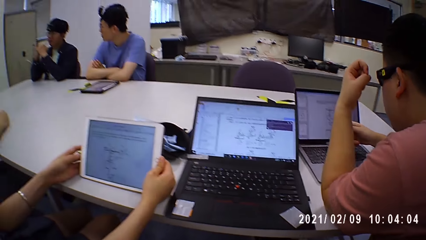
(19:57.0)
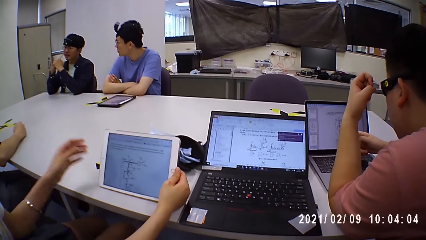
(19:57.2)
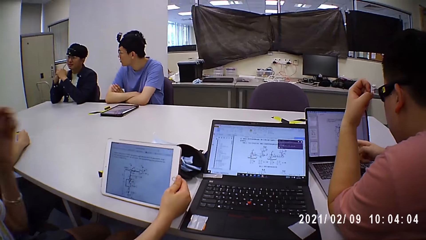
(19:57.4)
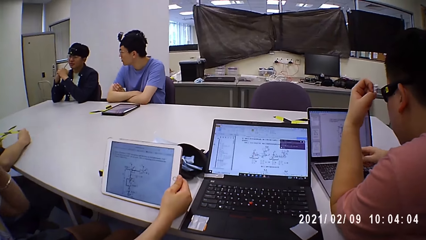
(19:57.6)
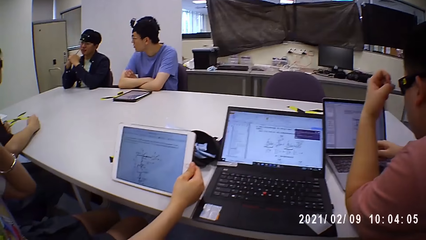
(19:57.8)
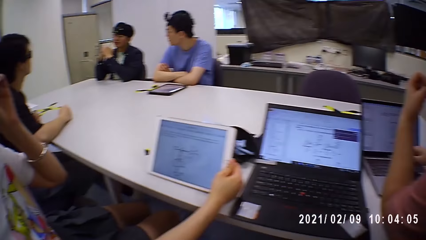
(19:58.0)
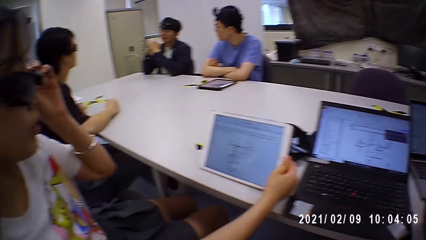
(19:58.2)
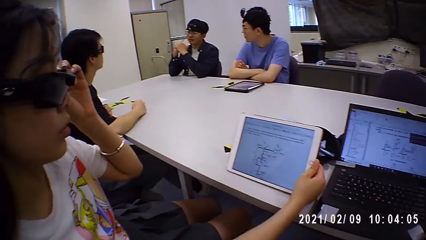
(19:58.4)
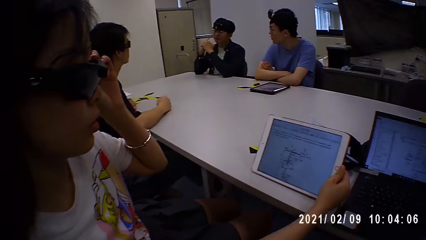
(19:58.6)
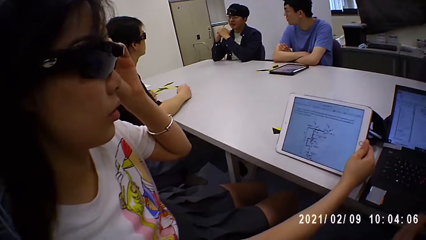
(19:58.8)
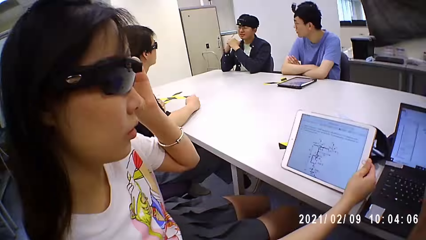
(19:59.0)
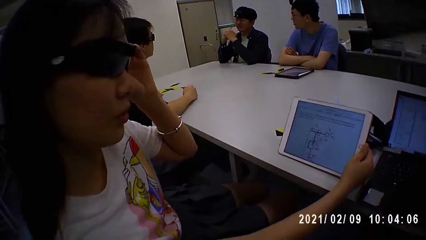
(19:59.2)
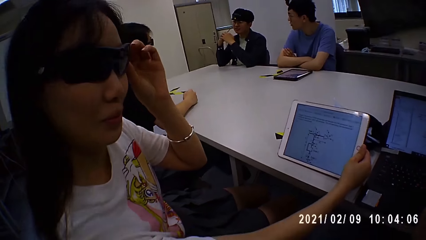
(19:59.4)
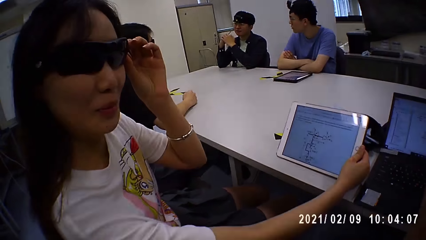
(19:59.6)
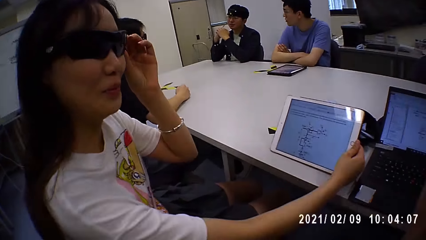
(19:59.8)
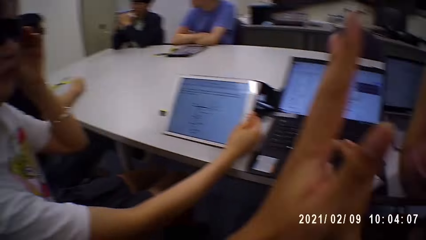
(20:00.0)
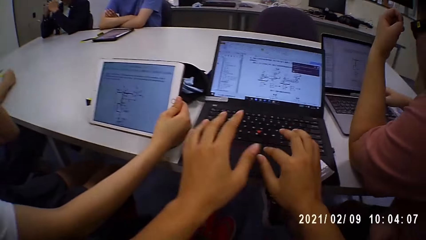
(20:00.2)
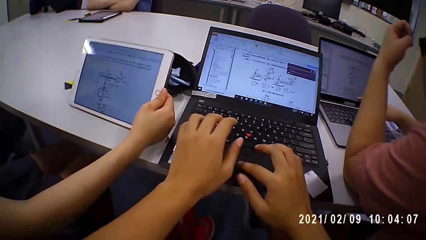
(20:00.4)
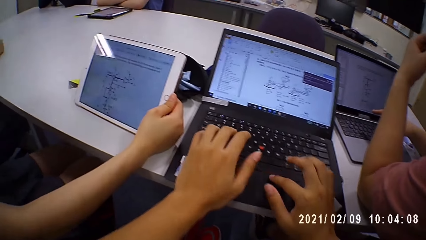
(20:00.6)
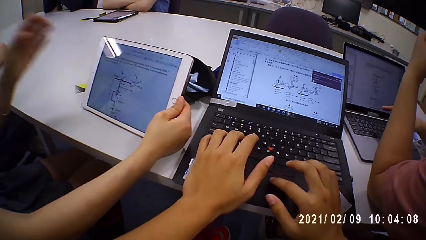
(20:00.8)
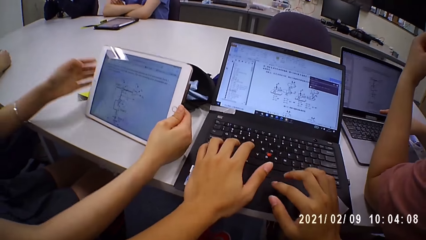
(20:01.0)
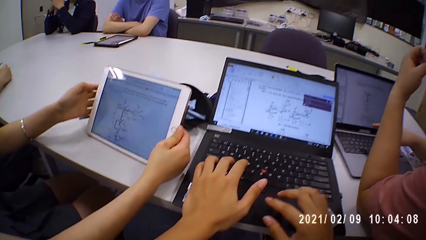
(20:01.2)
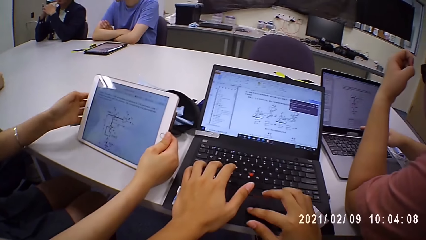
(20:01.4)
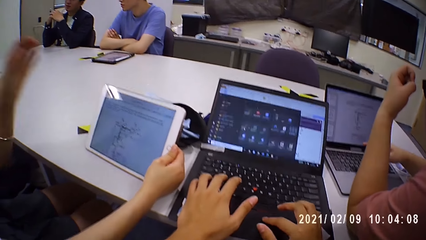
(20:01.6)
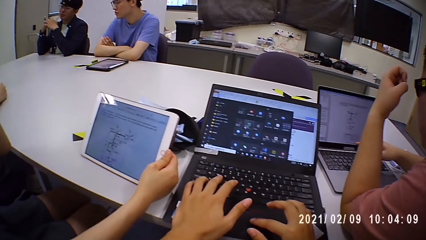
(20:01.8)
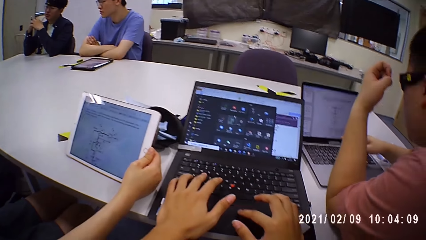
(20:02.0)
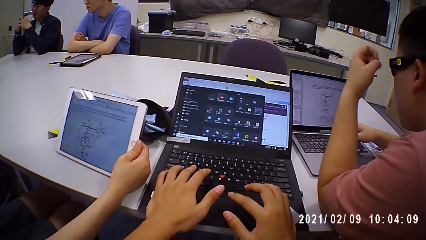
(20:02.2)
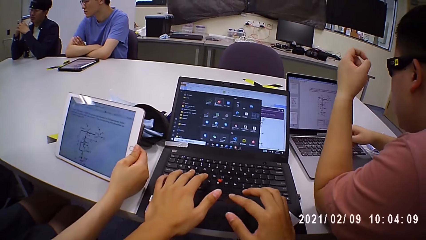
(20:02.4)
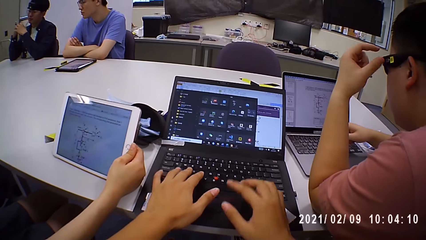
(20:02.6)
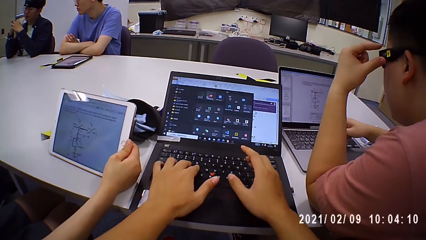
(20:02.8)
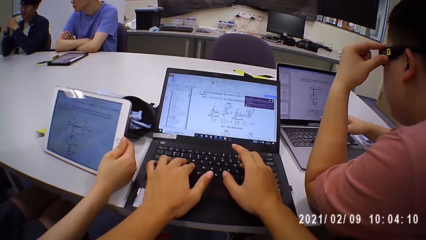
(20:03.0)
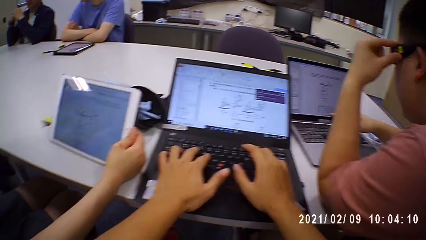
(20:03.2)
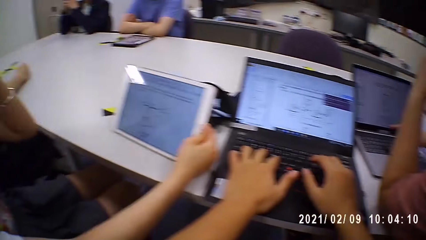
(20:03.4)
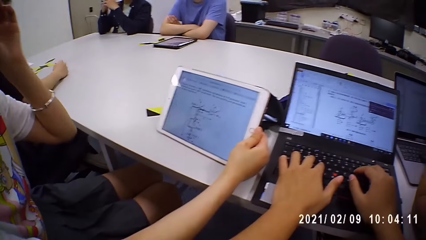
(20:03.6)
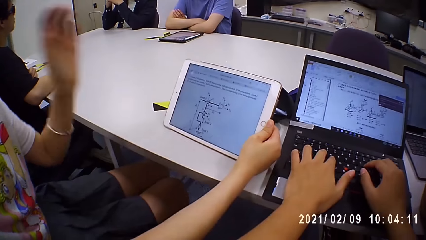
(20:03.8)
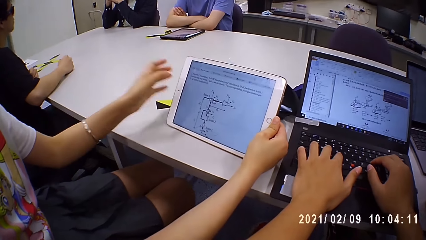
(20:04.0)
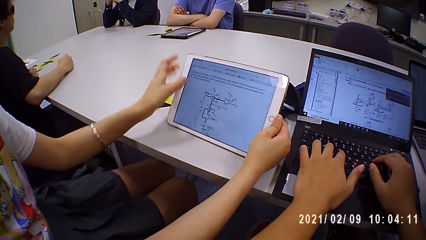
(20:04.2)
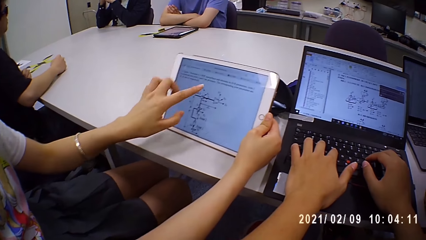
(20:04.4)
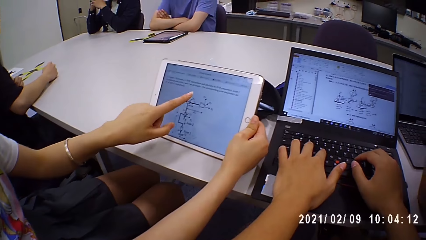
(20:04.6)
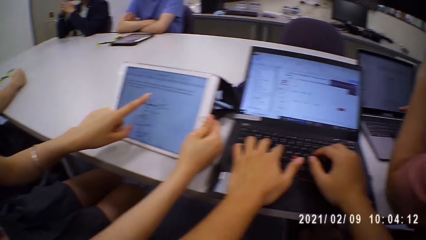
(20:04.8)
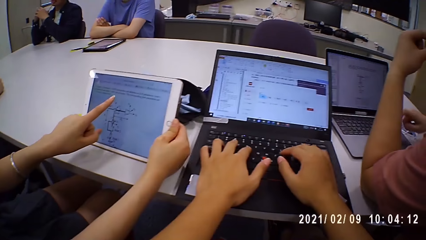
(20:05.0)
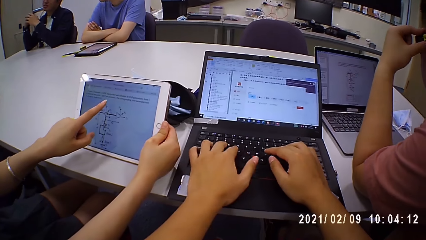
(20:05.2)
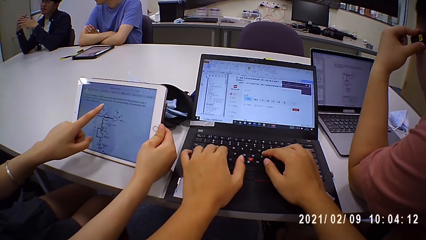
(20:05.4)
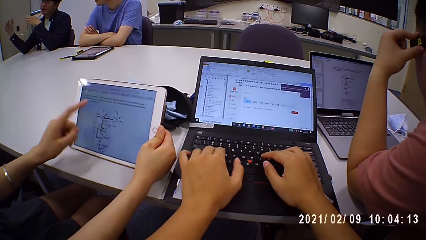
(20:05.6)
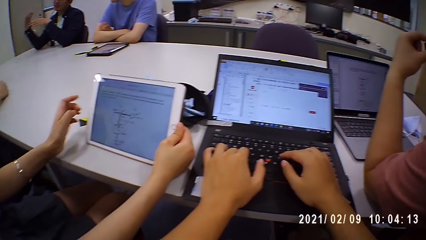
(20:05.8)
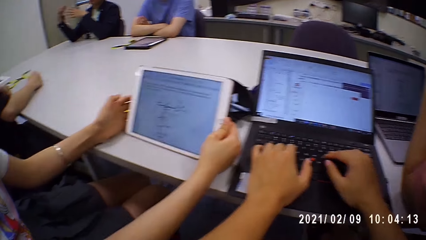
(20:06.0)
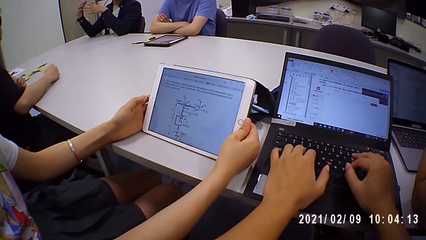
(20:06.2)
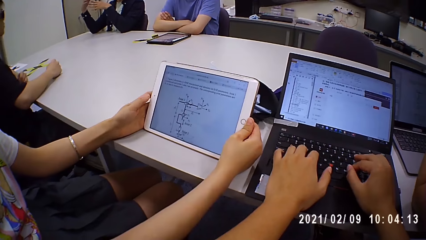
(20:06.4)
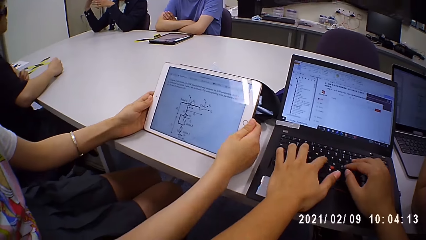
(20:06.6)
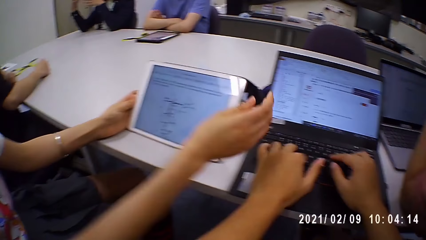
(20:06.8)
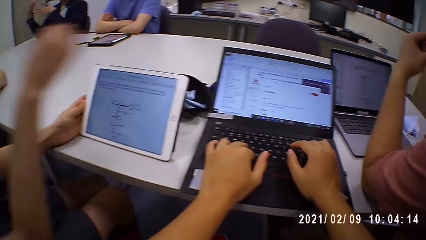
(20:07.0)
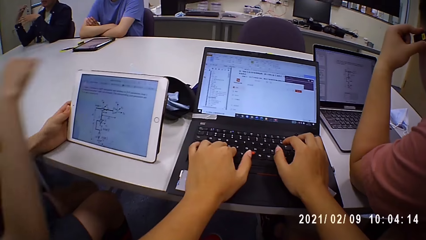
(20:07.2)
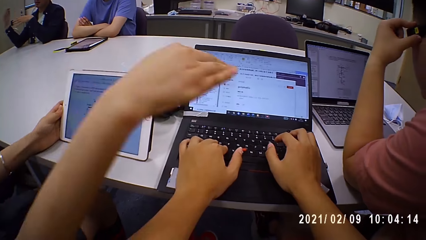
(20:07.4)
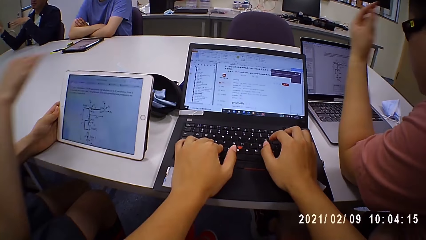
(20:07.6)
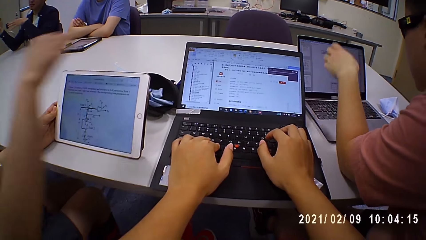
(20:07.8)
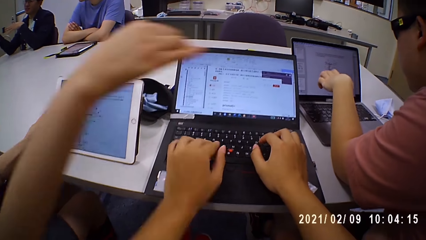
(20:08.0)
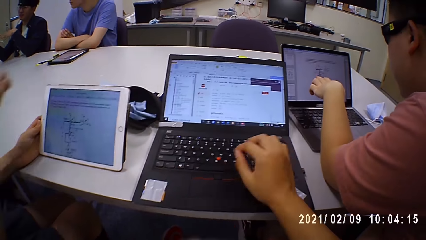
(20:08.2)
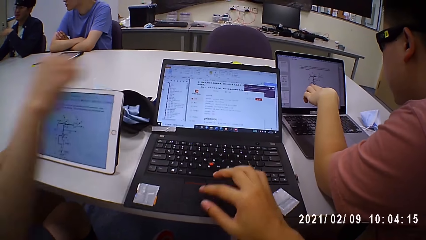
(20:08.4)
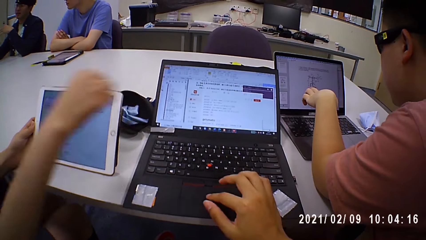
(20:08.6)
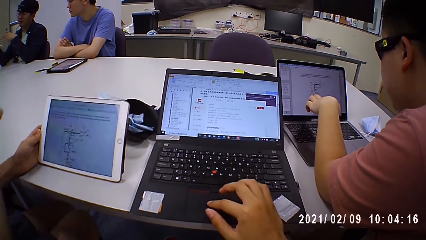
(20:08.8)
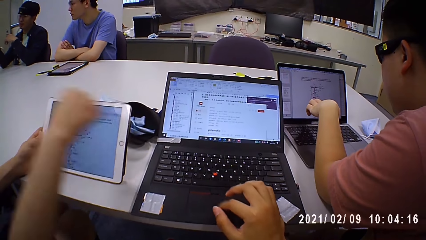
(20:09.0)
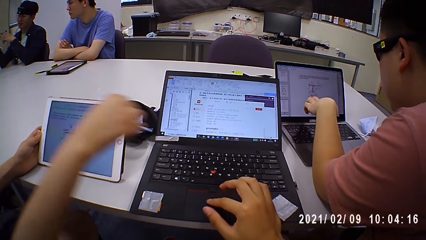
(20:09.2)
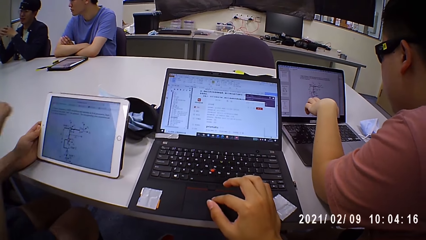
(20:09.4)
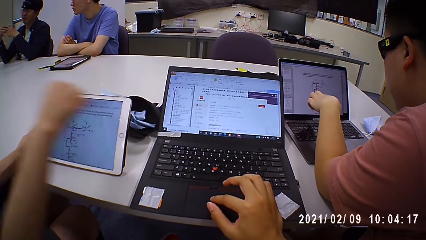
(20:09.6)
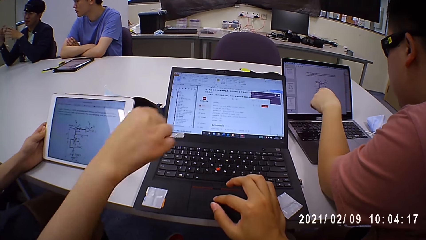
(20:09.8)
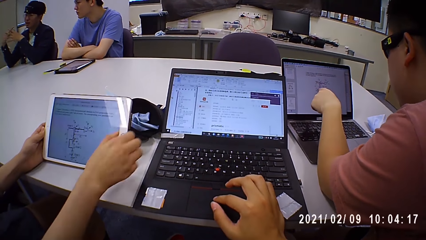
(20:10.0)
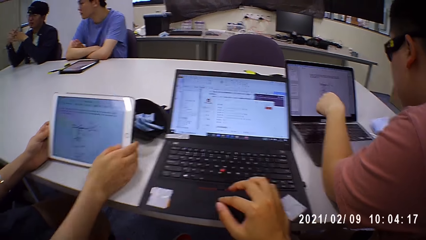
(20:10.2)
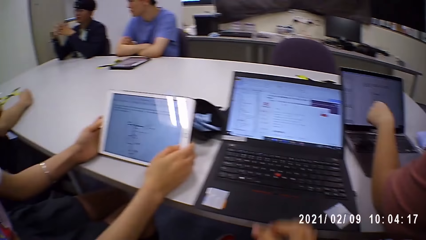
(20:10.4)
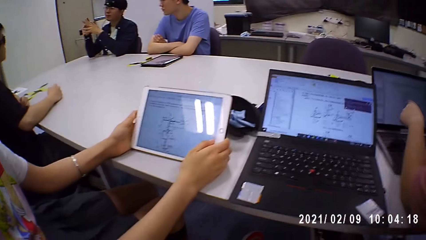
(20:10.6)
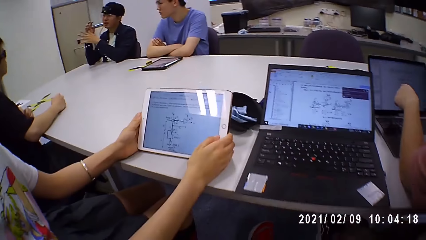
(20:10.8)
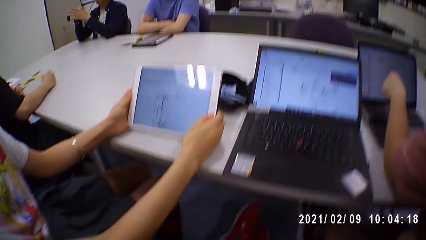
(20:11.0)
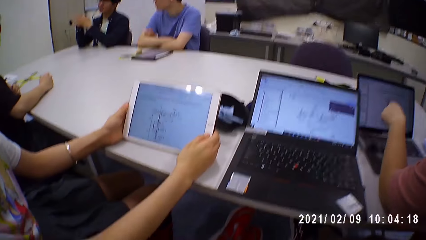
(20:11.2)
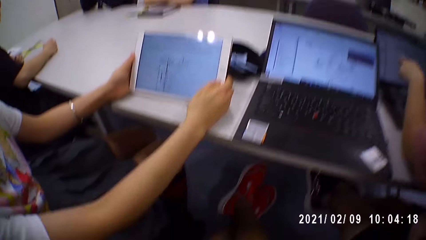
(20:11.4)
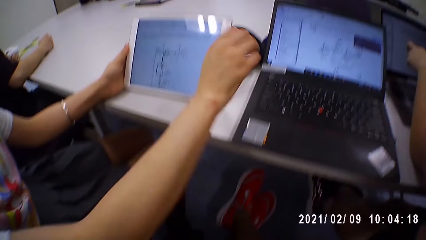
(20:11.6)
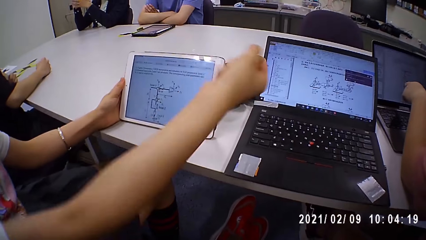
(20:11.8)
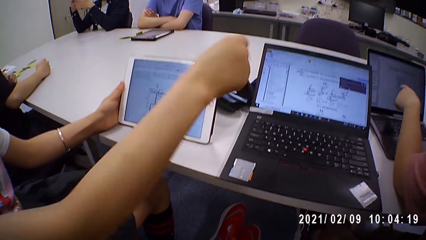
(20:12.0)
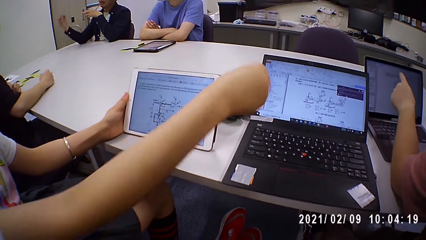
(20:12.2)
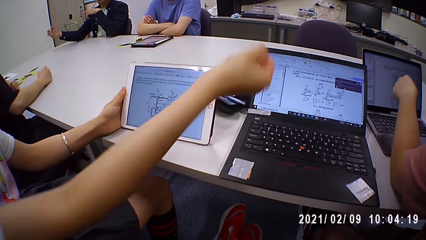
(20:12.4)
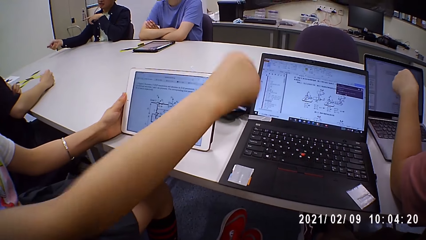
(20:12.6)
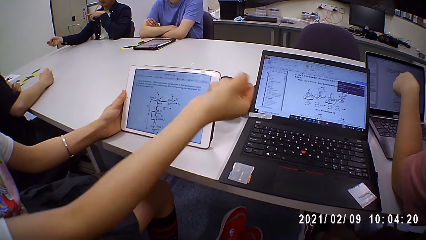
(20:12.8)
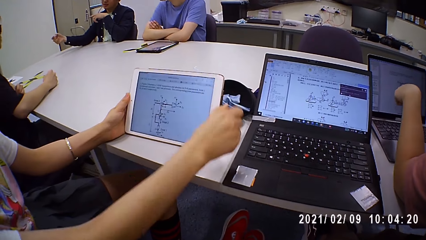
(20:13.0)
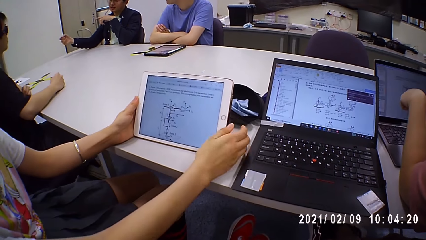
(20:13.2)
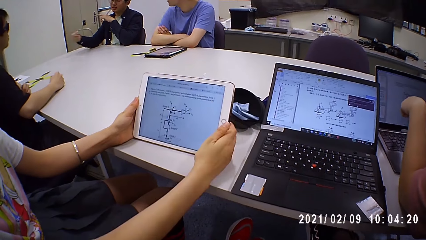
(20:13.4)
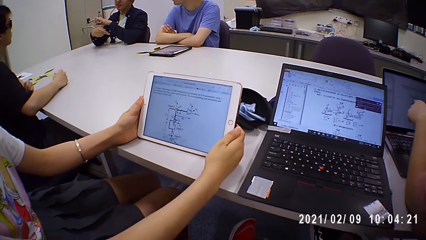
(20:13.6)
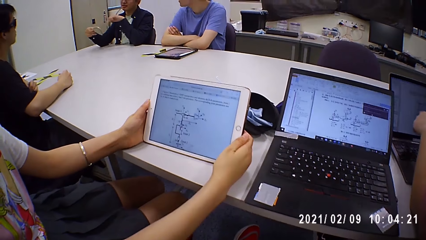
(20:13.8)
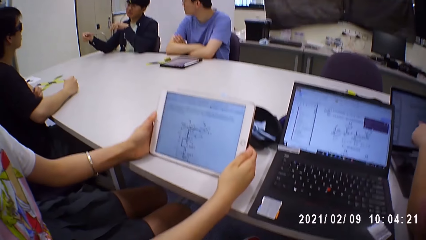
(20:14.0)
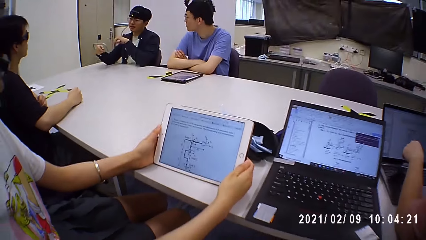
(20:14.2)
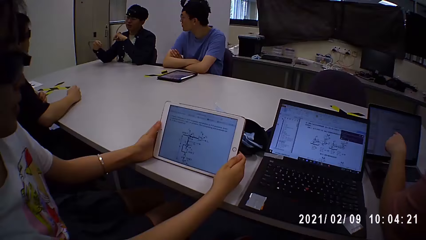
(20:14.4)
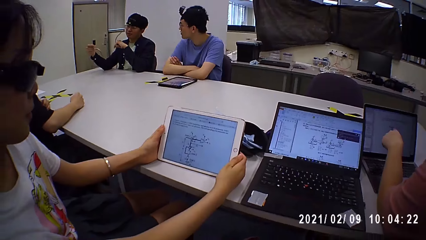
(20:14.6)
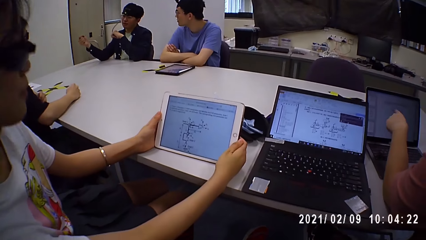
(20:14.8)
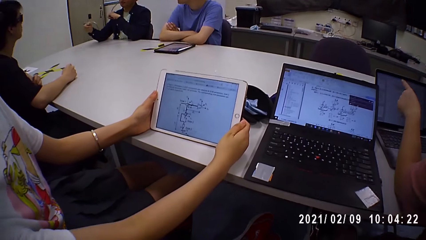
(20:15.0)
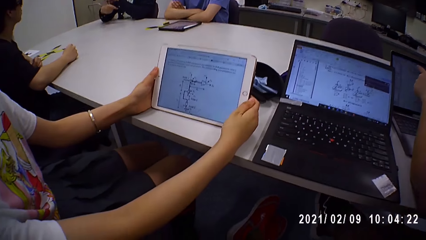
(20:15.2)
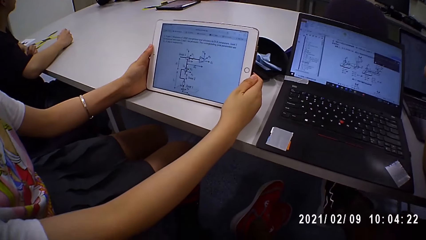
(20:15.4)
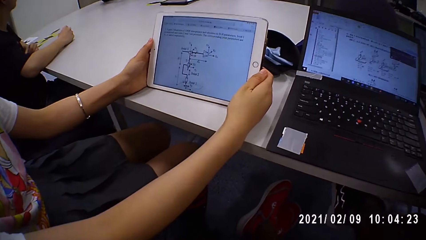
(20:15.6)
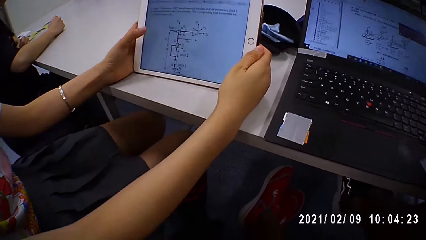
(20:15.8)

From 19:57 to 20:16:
A woman touches the goggles. The woman holds her glasses. The camera wearer types on the laptop. He browses his laptop. The woman touches the goggles. The woman points on the tablet screen, shows action with her hands, and stretches her right hand. The woman tilts the hand. Another person points on the laptop.
